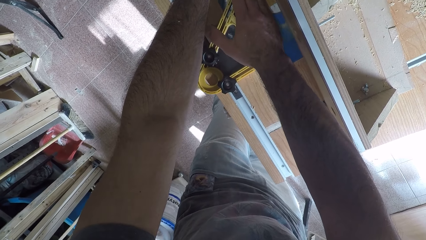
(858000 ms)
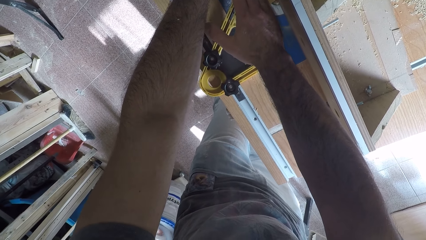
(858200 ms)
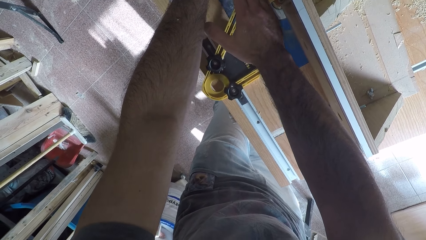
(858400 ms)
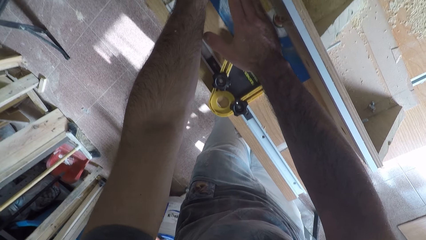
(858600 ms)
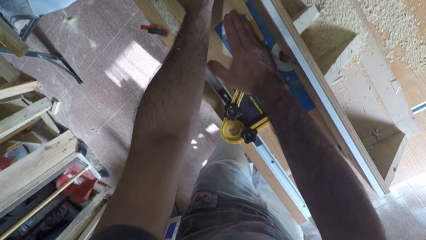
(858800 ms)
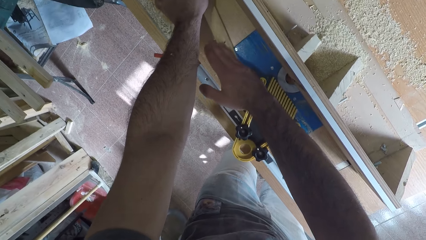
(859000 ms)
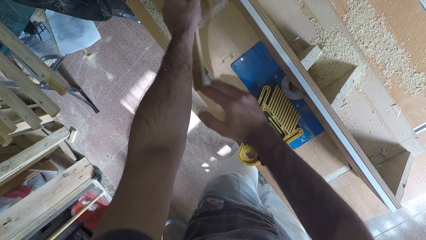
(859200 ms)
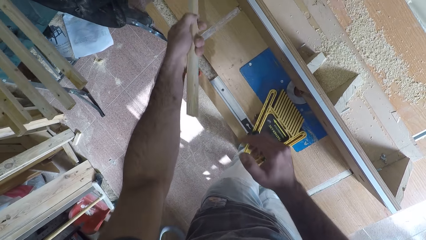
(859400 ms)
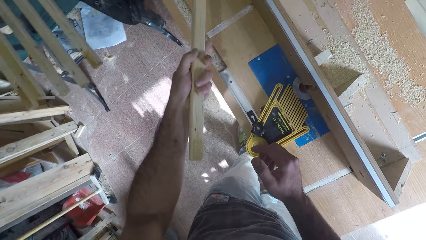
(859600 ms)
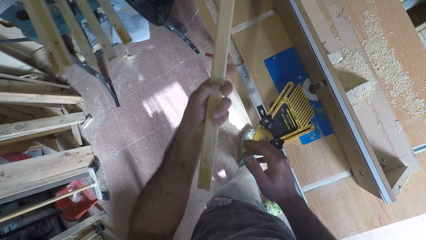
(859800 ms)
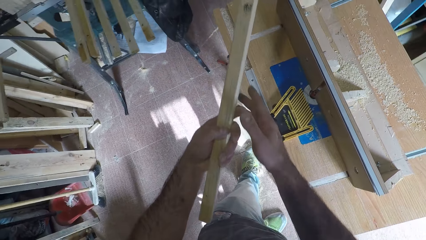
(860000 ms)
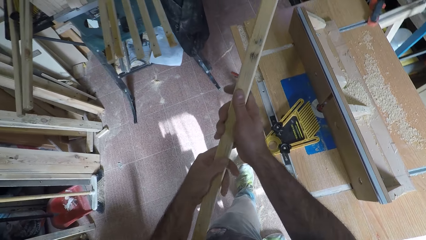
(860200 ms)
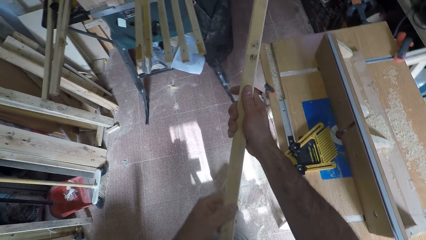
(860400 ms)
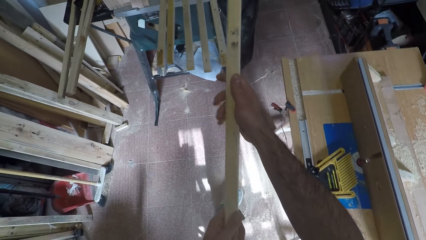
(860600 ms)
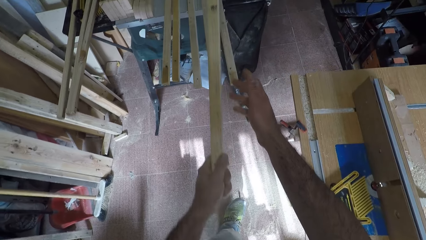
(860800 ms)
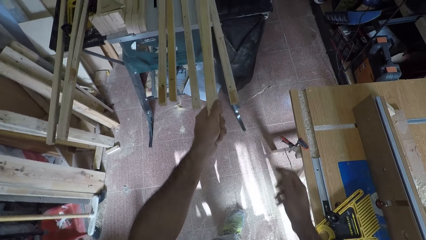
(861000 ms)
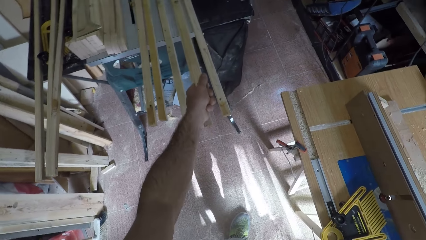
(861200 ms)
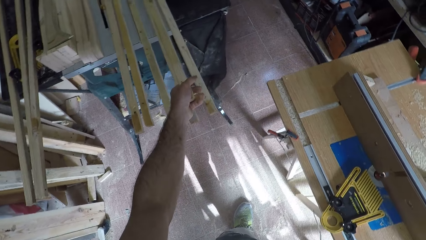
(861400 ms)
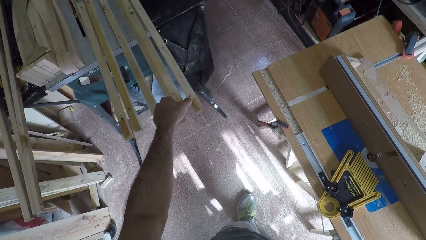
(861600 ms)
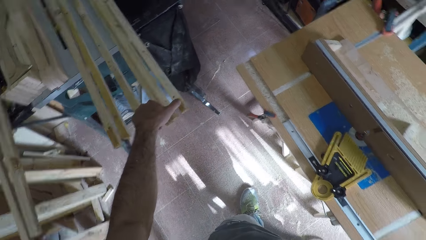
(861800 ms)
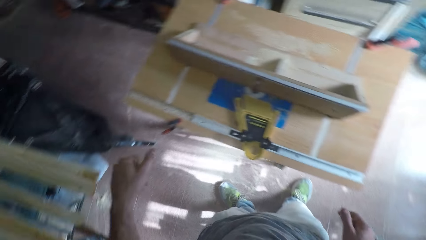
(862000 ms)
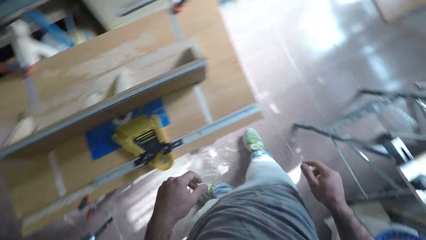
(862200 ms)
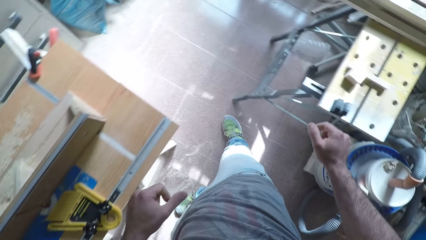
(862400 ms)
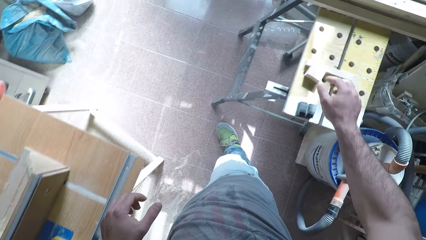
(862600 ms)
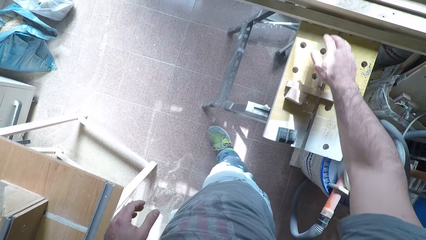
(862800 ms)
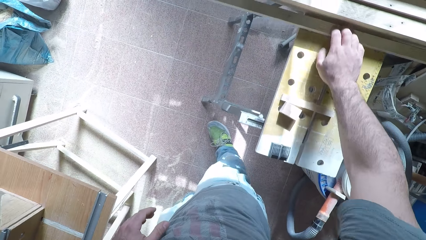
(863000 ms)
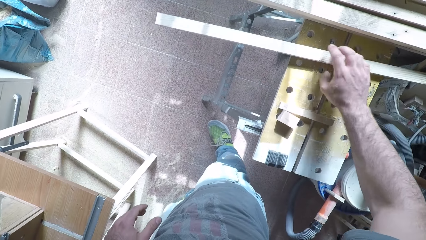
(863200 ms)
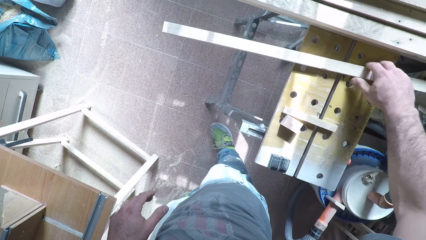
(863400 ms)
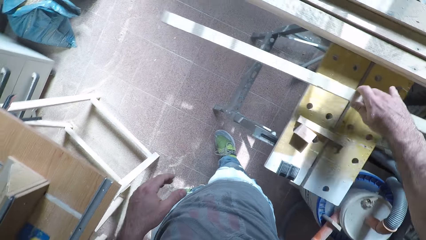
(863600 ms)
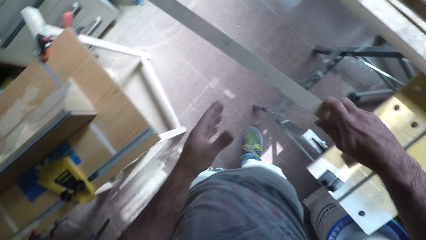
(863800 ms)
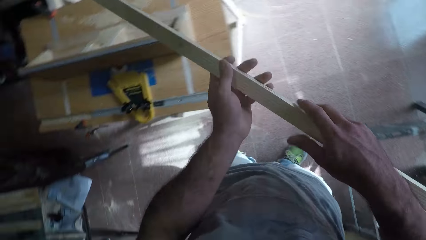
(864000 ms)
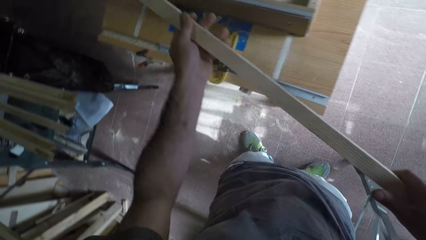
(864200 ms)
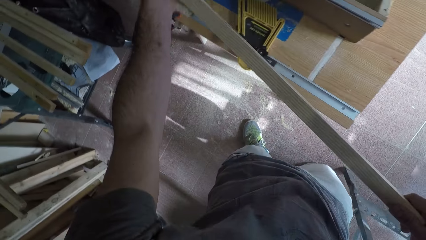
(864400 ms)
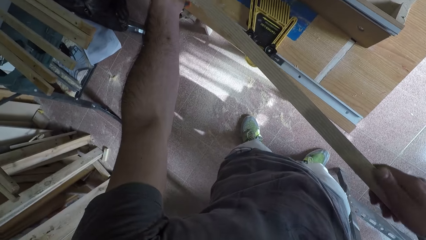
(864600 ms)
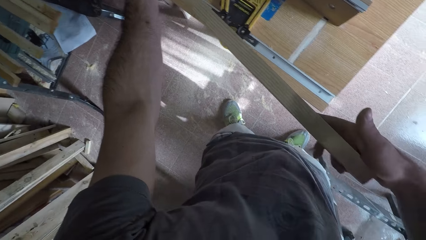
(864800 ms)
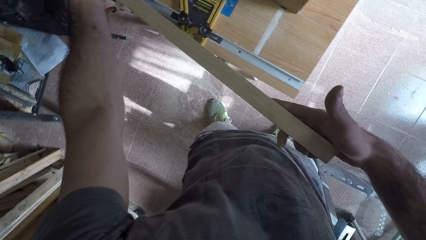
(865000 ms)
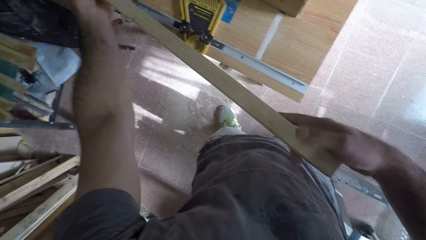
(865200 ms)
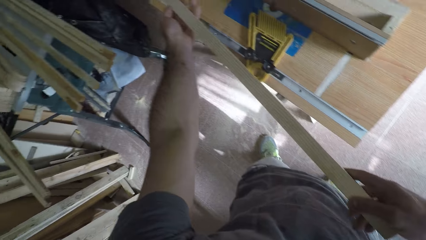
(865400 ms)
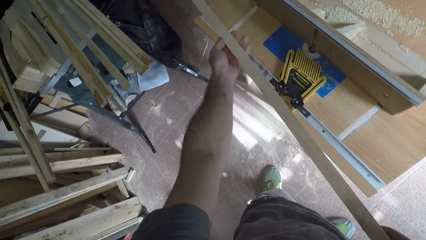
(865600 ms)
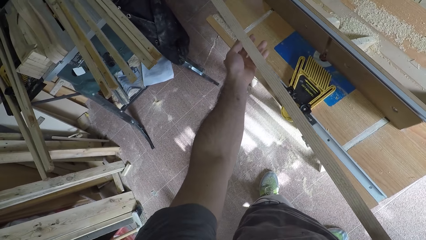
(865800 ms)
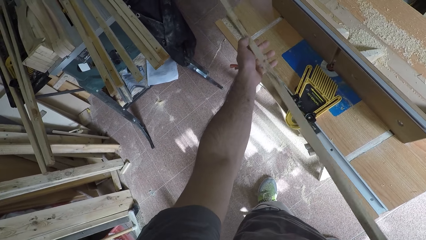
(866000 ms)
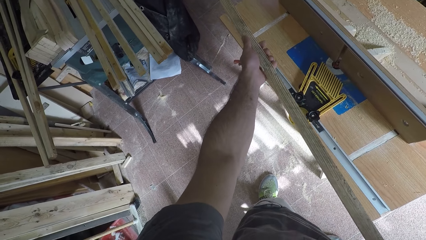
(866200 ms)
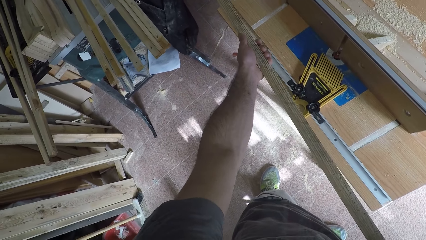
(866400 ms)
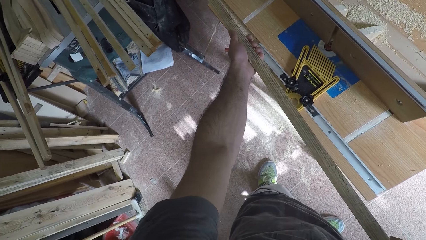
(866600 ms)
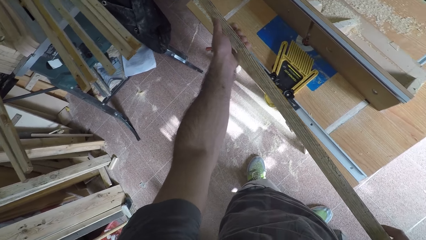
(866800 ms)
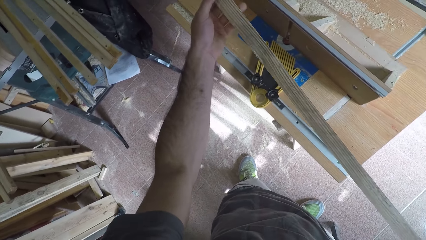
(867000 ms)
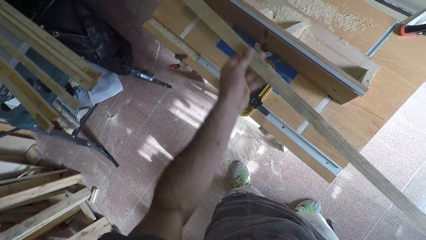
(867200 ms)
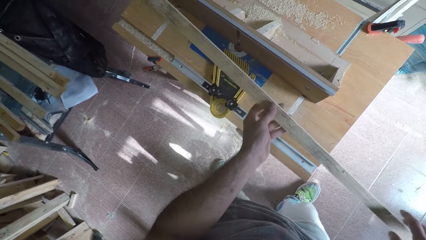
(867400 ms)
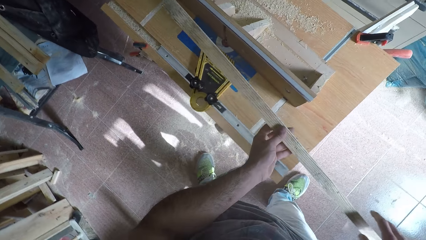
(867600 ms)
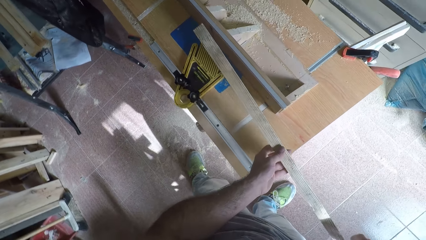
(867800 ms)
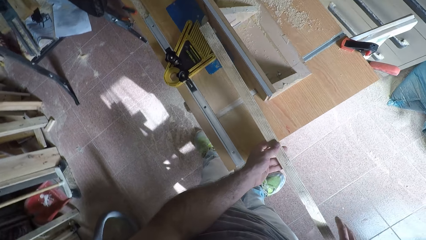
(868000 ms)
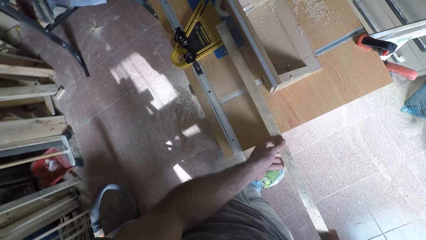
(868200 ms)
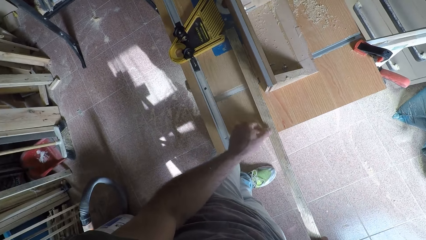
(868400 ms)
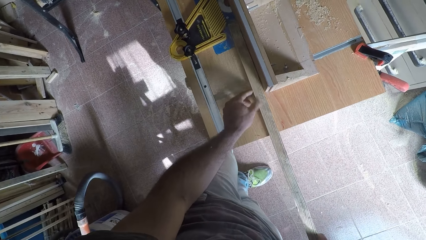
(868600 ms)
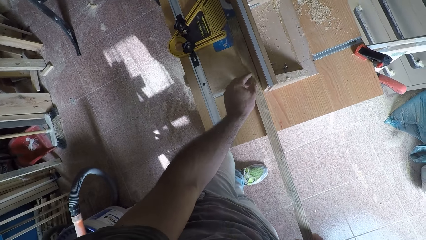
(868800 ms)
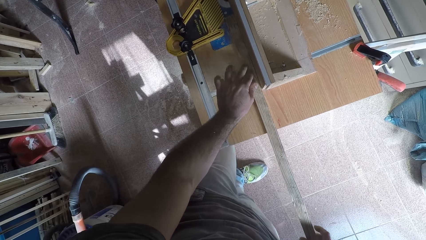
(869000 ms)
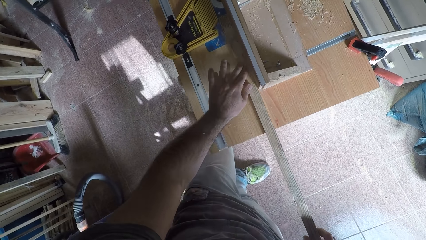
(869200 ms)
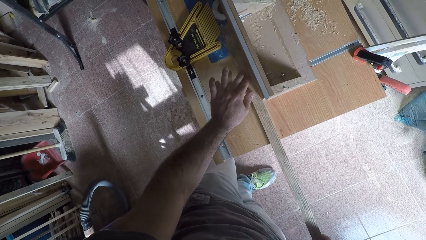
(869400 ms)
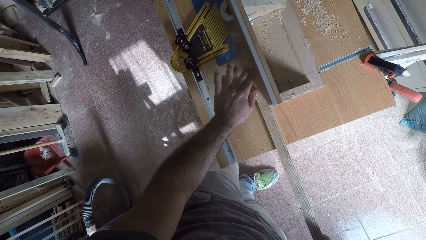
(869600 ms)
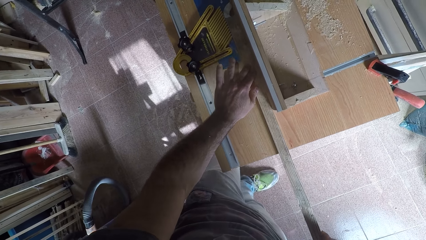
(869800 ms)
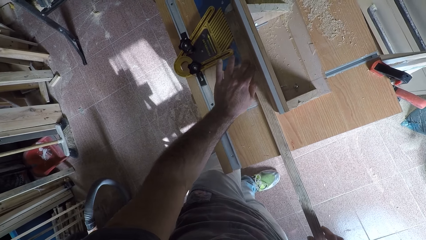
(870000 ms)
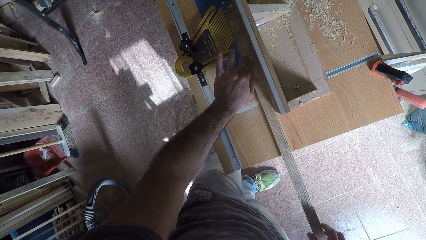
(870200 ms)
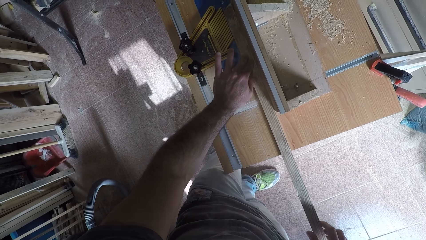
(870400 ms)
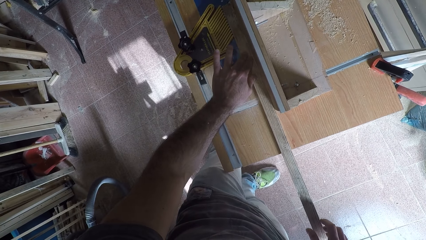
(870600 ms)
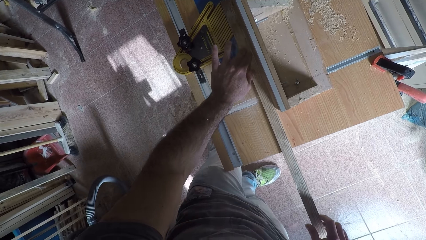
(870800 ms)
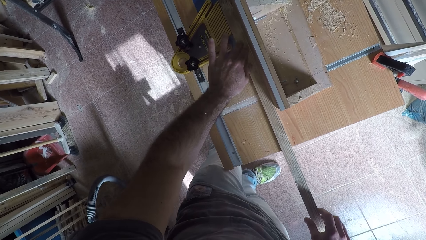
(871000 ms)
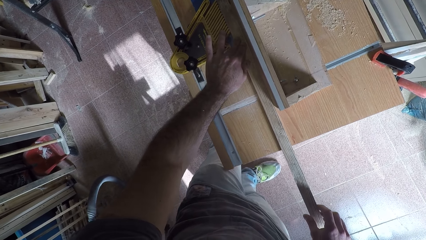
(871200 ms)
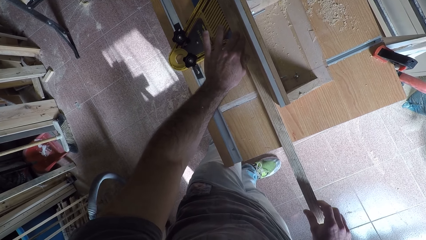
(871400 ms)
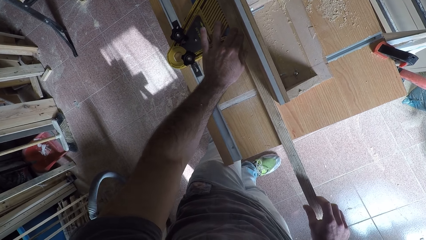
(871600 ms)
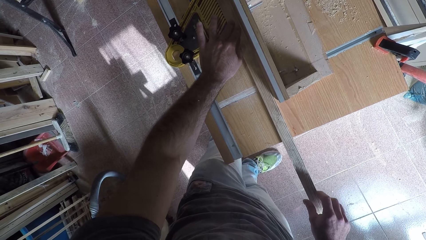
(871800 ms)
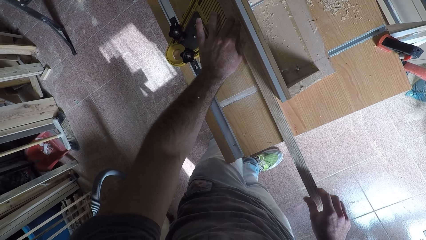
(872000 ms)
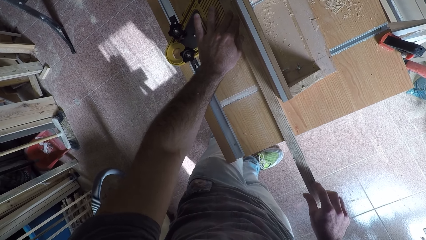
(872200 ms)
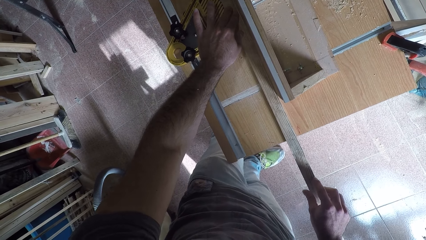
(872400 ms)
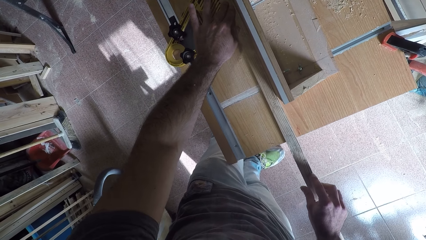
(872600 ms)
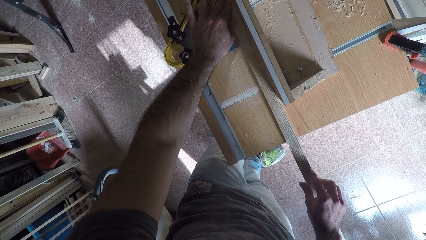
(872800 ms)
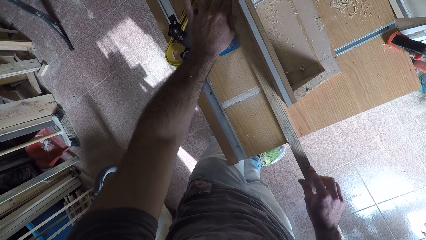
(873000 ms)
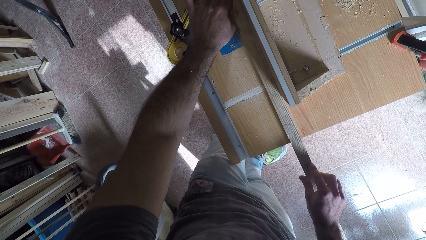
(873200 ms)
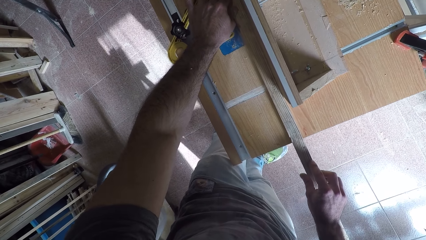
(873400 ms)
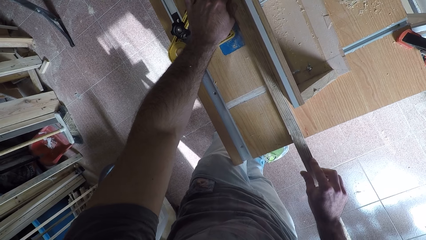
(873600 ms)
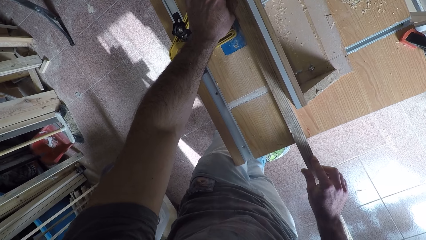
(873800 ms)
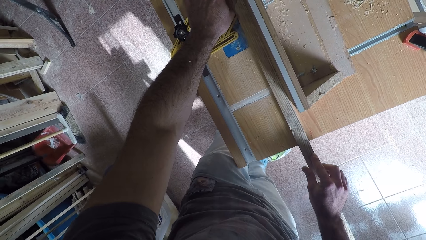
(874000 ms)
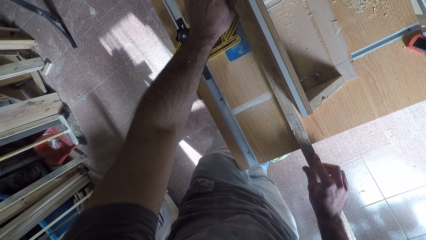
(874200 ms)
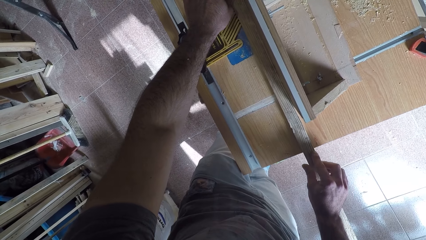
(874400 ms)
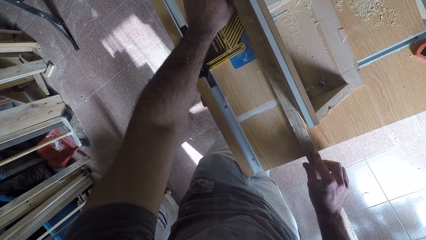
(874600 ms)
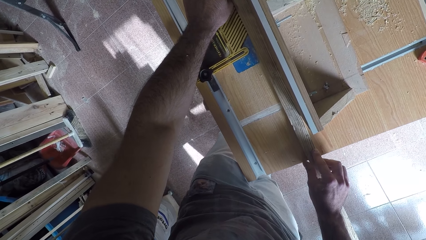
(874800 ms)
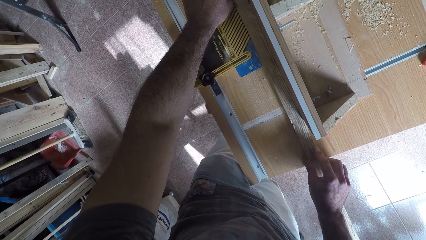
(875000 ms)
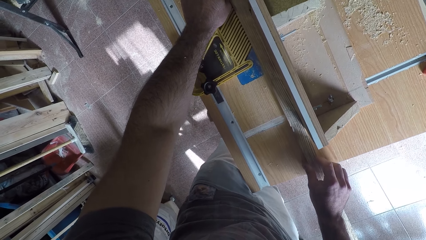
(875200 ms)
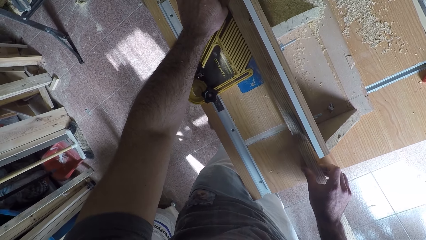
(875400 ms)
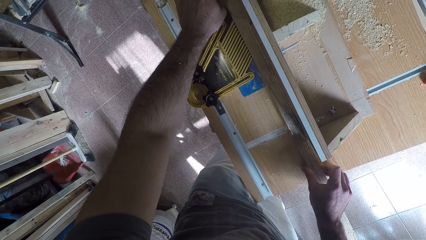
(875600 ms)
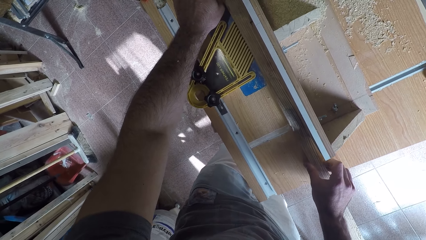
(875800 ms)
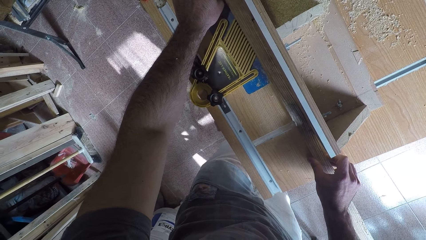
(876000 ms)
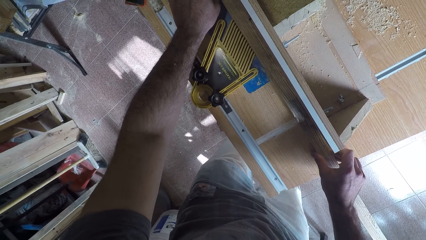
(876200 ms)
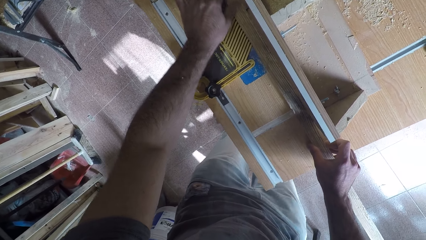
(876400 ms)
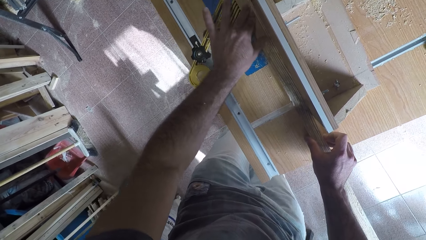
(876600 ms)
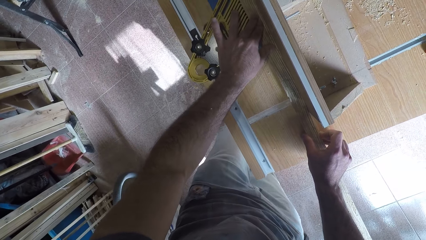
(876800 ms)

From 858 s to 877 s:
The camera wearer picks up the wood from the circular saw machine. He holds the wood with both hands, and holds the wood with one hand. He drops the wood down on the table with his left hand. He picks up another wood from the table with his right hand. He holds the wood with both hands. He checks the wood round on his hand. He places the wood on the circular saw machine. He holds down the wood on the smoothing machine. He smoothens the wood. He works on the wood with the circular saw machine.
